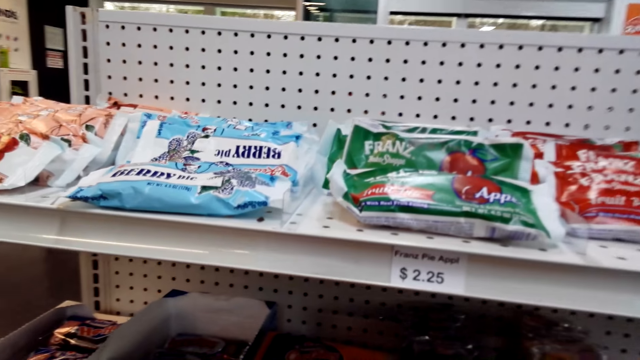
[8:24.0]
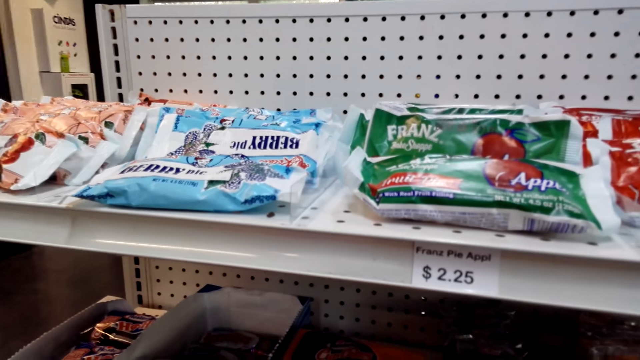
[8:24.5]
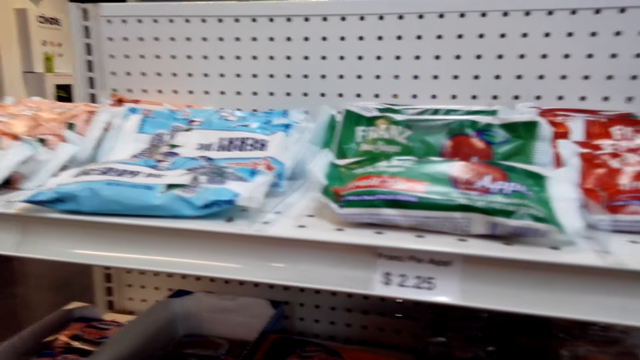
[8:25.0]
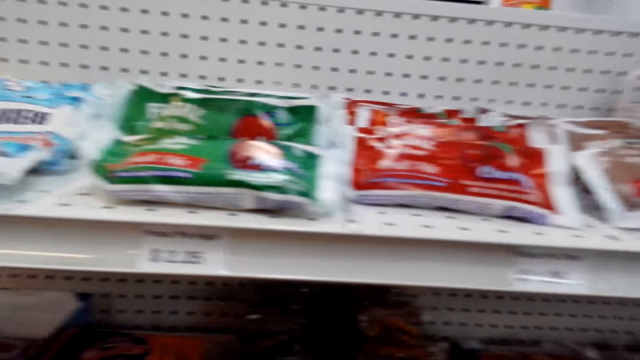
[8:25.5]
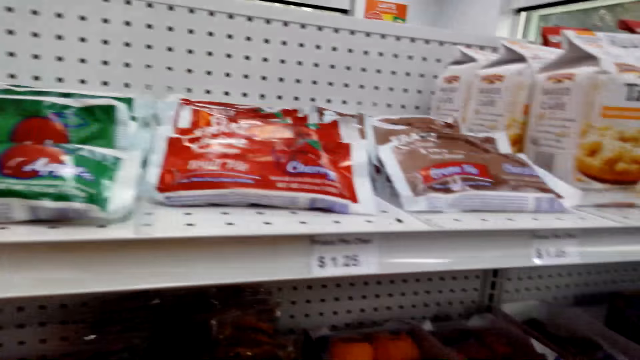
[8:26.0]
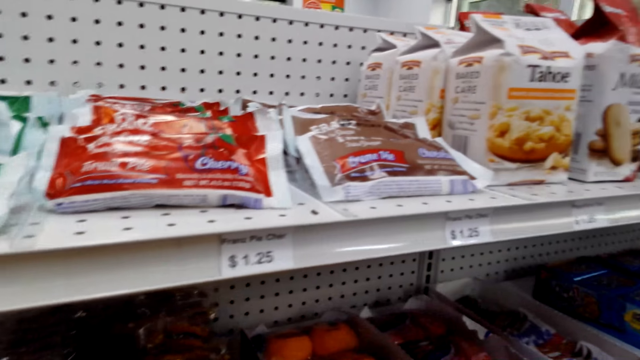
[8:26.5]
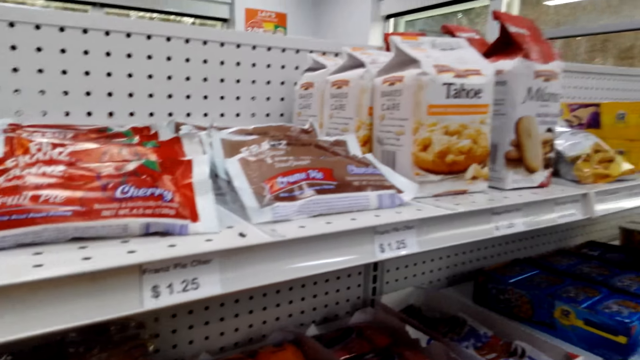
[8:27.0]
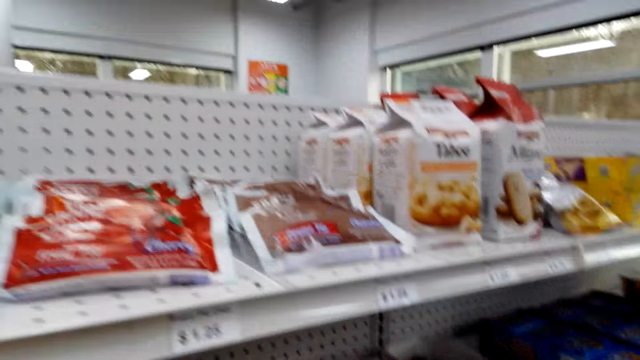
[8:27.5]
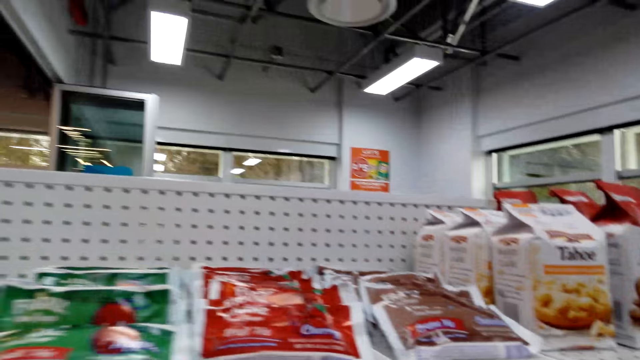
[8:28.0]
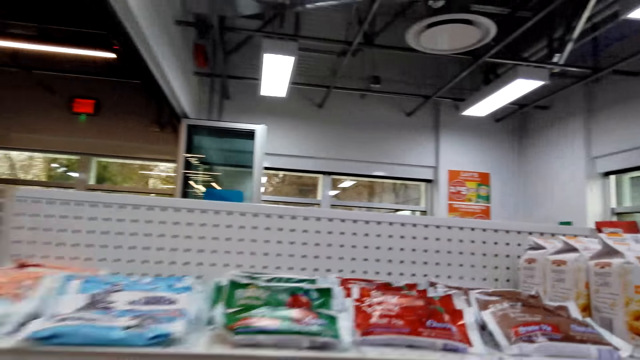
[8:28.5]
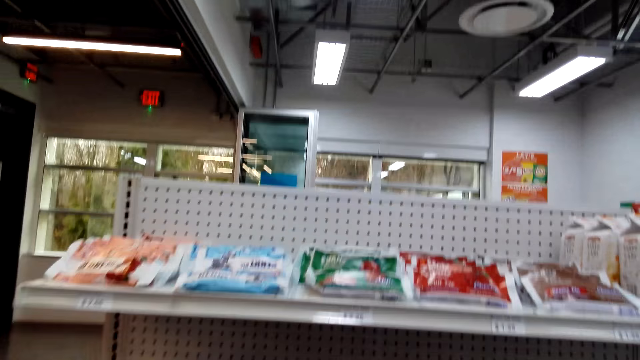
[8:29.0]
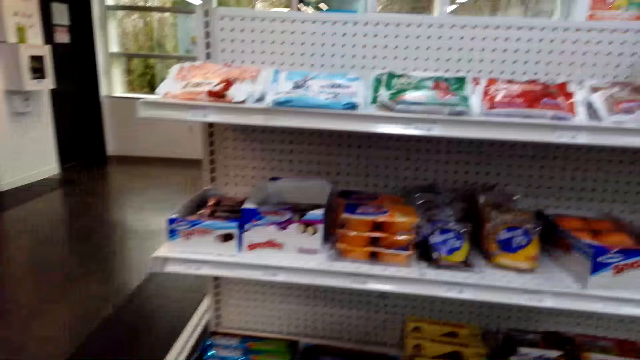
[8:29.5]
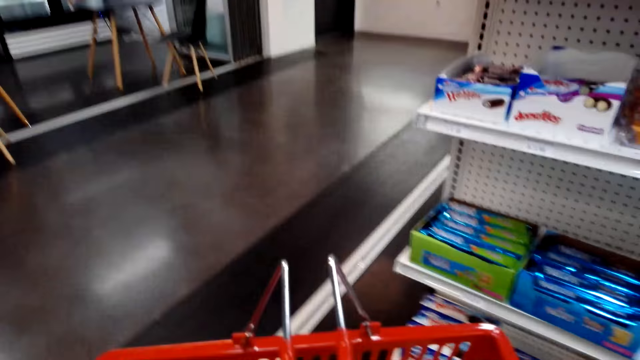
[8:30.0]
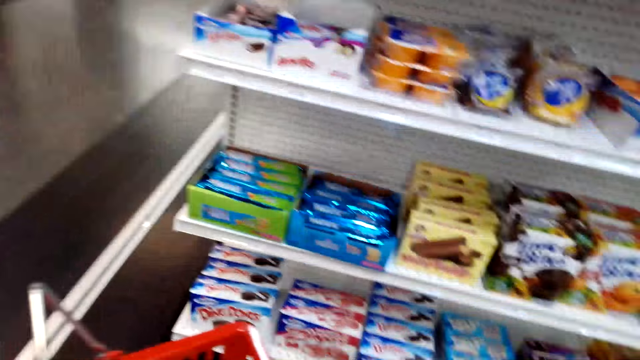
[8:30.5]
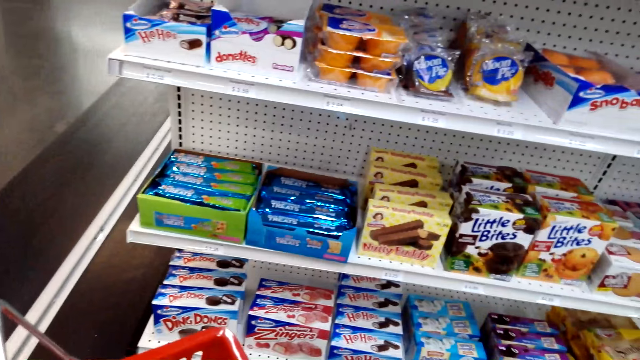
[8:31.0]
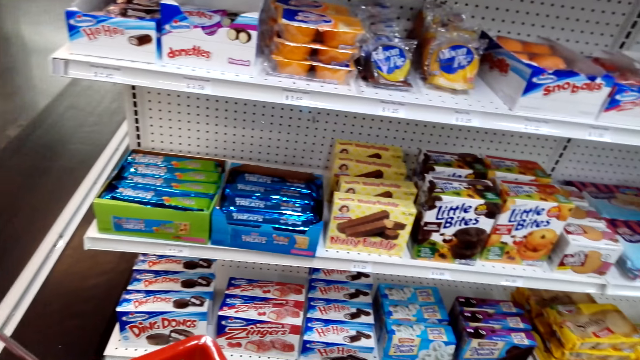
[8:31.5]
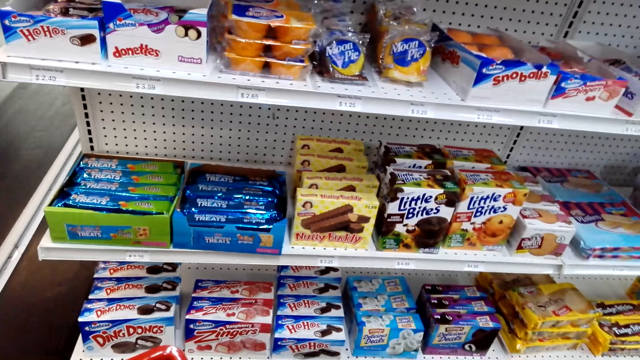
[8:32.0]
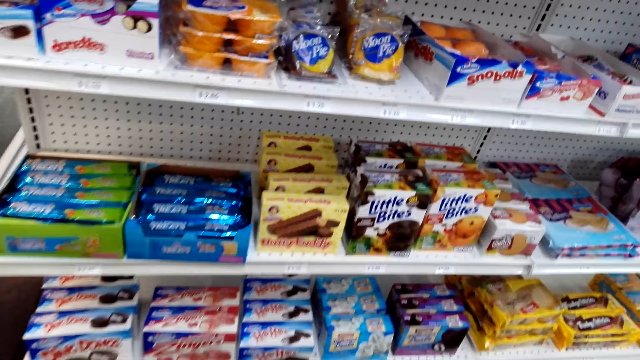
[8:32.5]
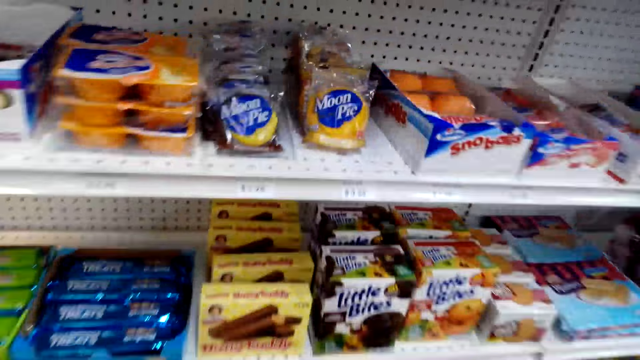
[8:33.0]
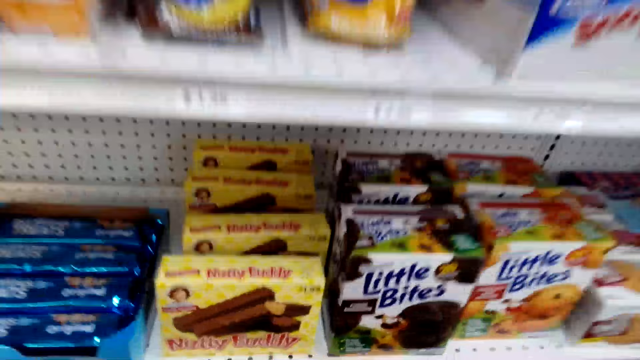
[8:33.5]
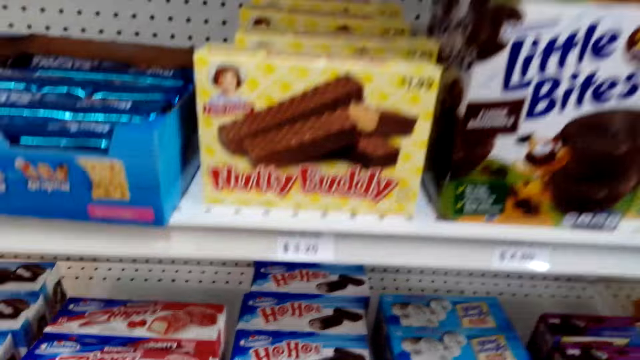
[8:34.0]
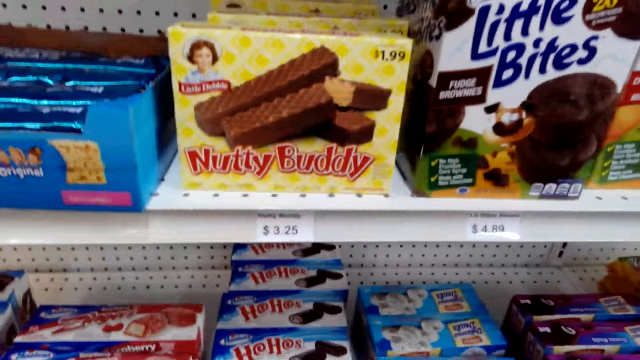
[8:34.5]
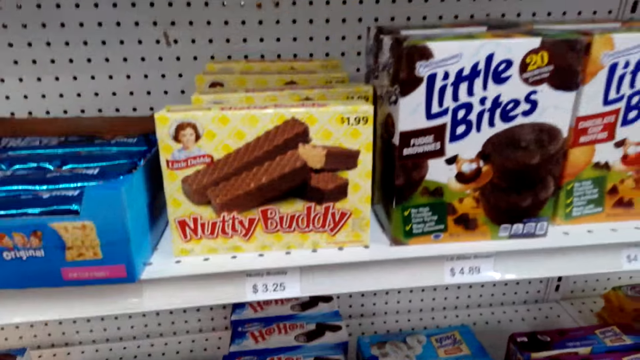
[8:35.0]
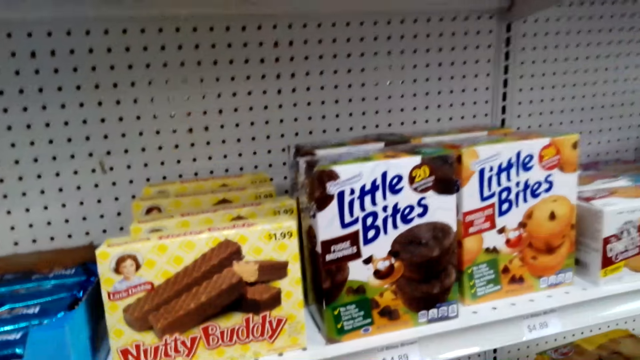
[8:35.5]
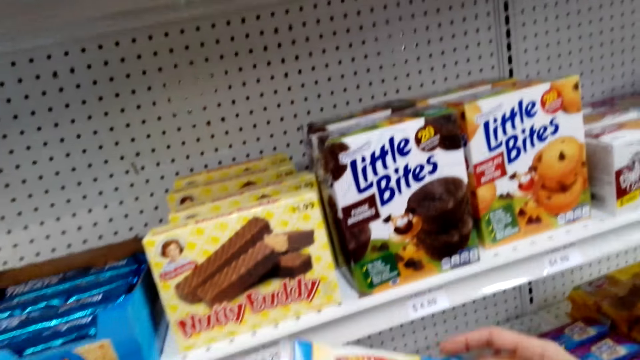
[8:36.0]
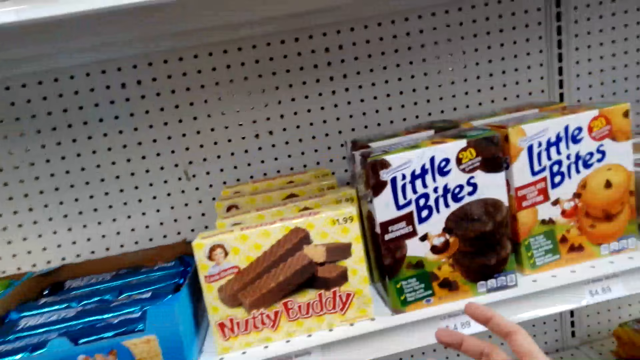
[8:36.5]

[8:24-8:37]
The camera wearer stares at the snacks on the shelf. They pick something from the shelf.

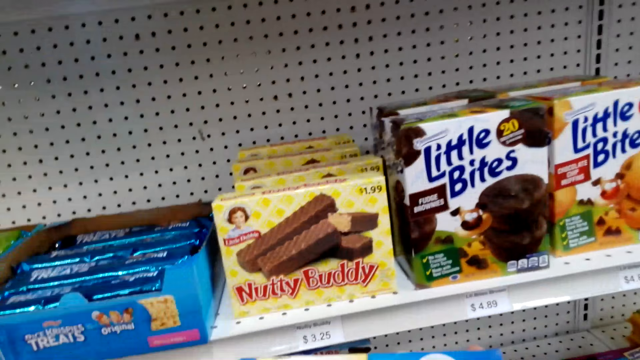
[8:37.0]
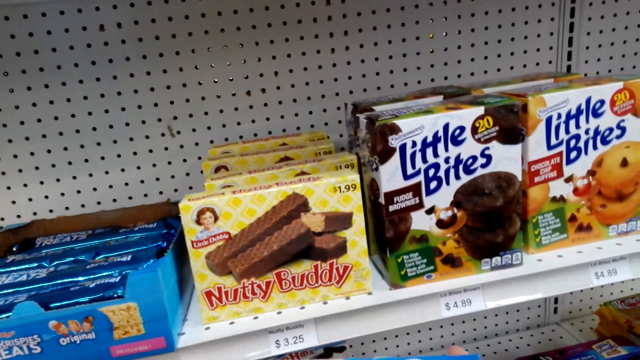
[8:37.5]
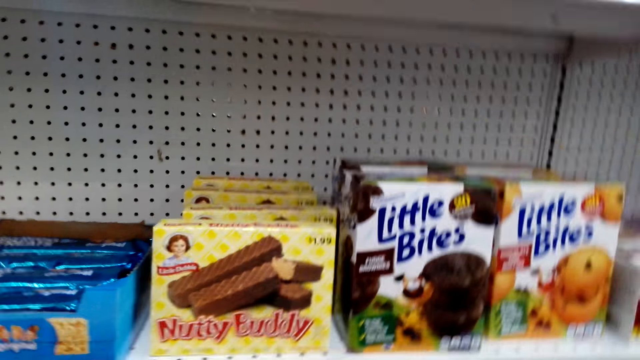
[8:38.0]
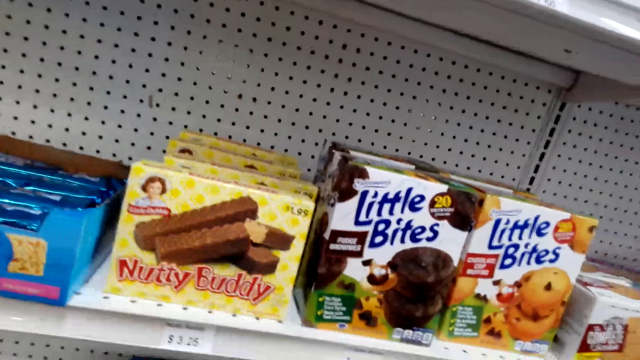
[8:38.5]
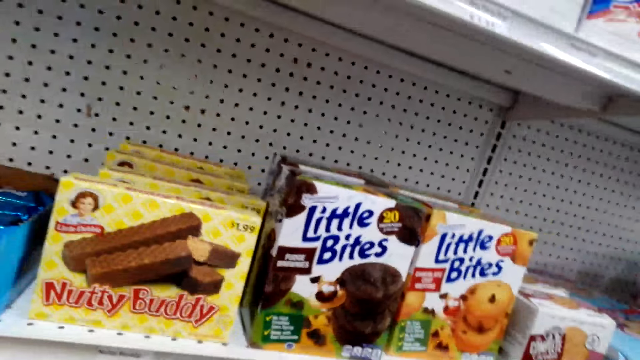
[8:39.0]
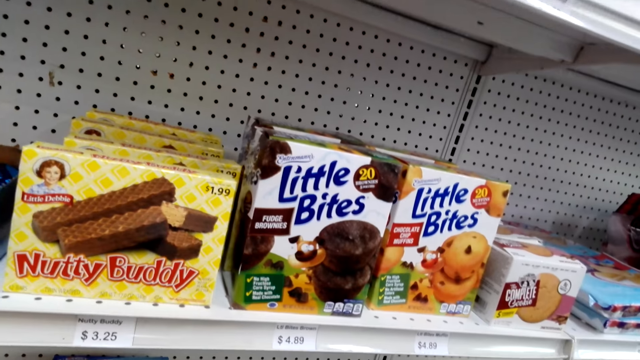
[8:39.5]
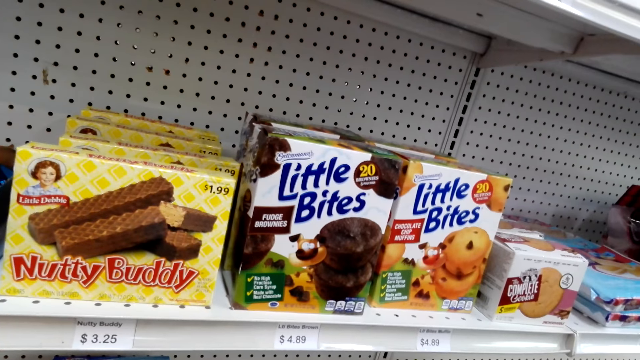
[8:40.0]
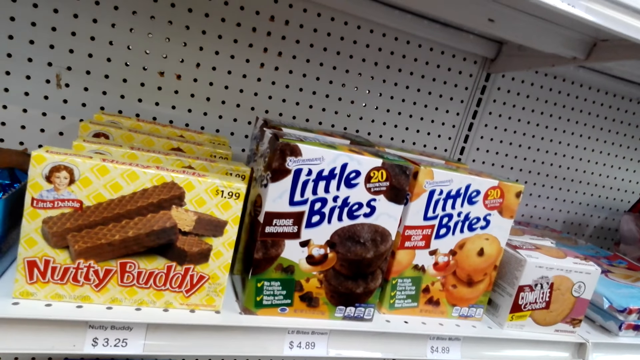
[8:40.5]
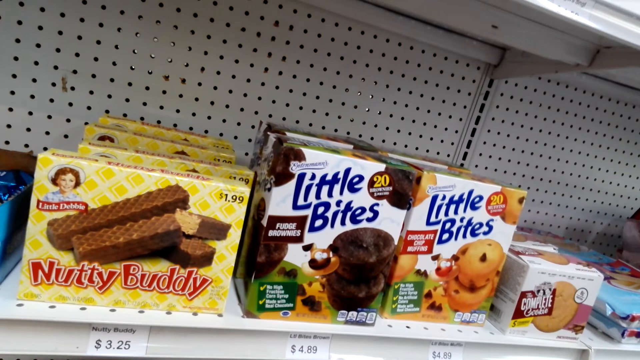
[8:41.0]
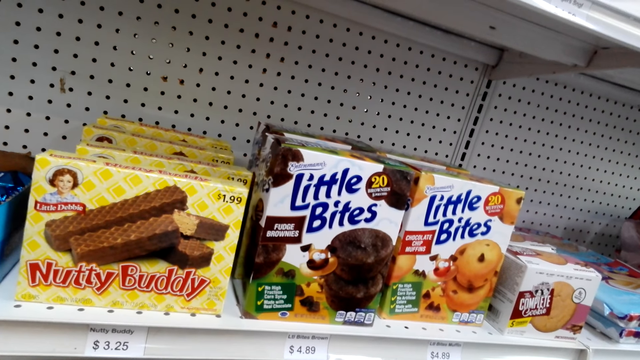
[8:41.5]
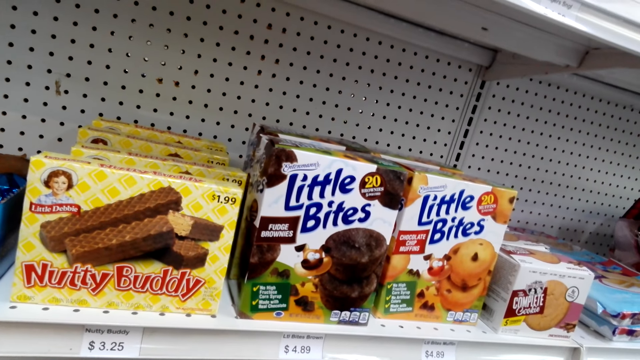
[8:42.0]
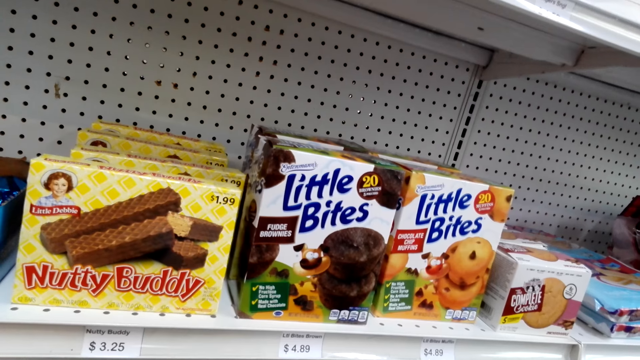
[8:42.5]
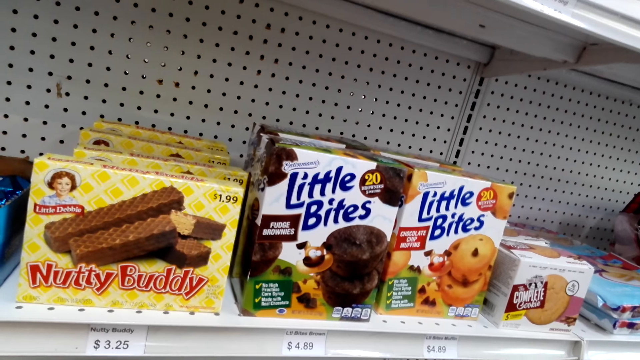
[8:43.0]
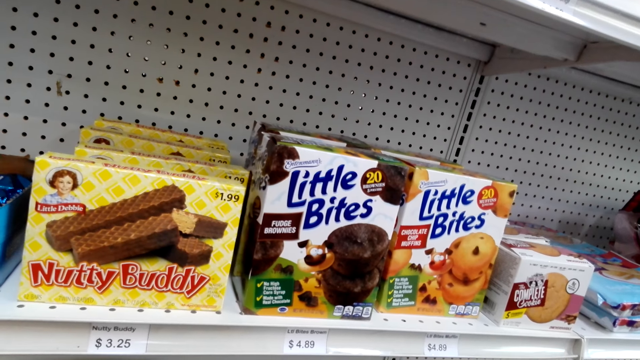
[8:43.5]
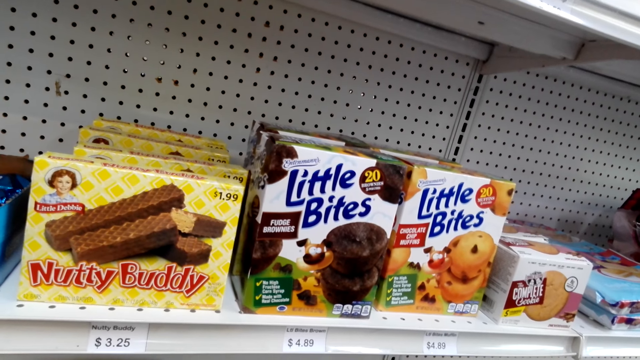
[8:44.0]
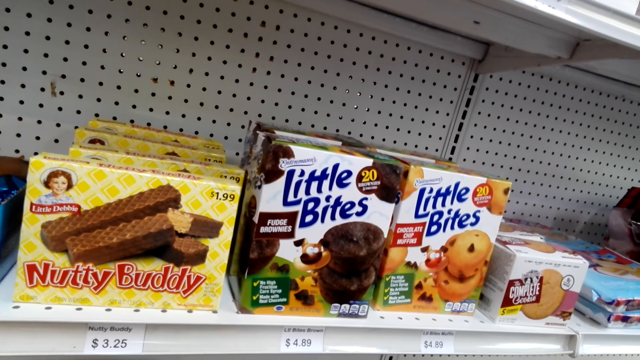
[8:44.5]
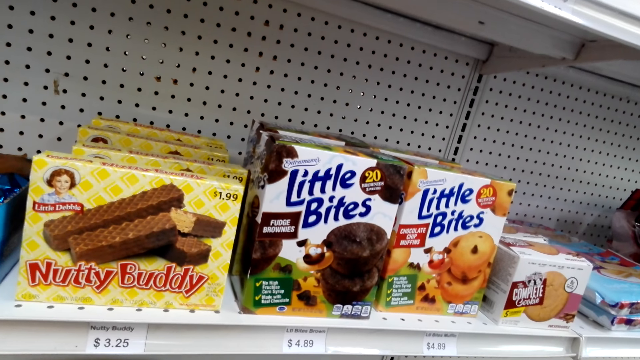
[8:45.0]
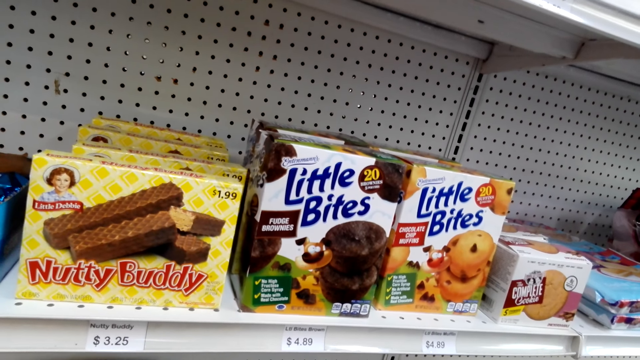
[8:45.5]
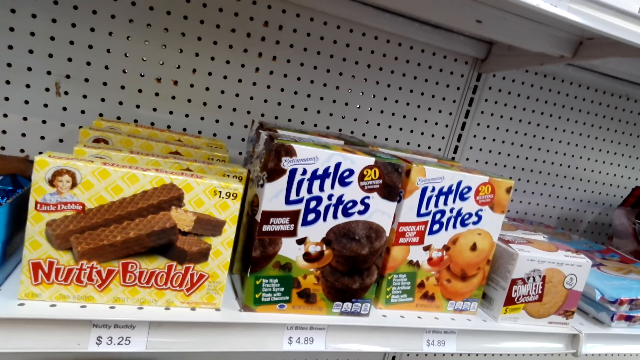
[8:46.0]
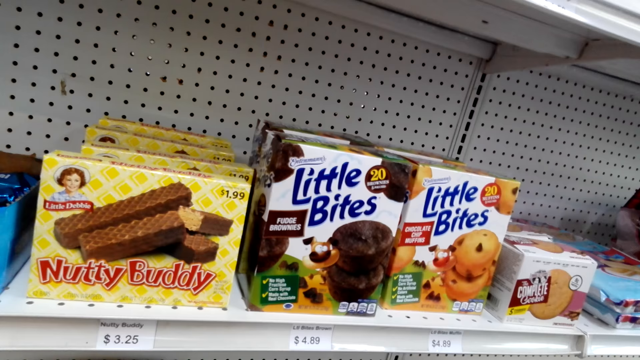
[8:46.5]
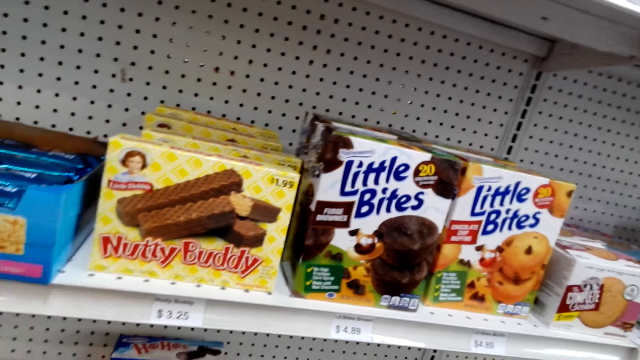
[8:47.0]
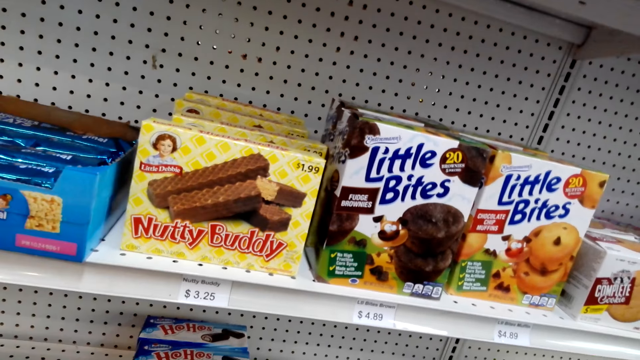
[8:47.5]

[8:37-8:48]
The camera wearer holds the object on his hands.
